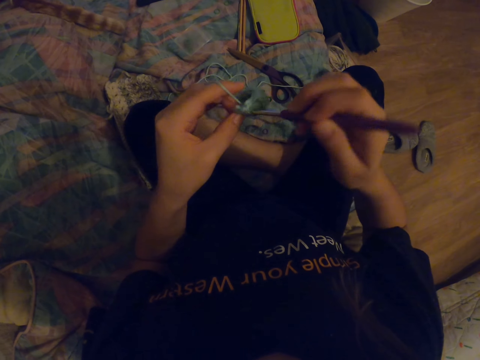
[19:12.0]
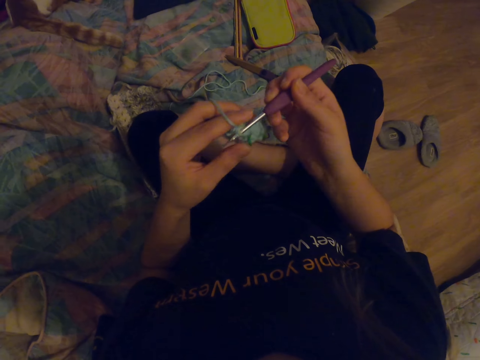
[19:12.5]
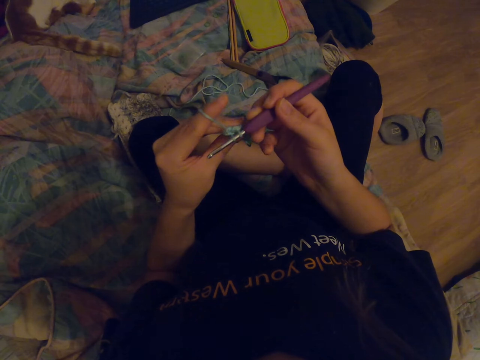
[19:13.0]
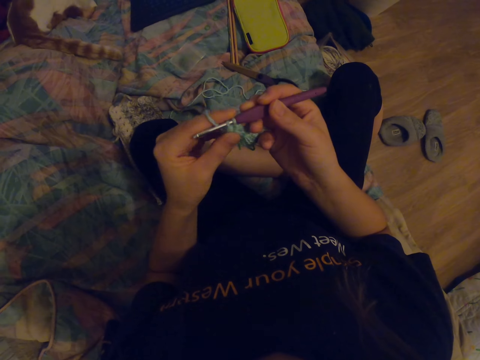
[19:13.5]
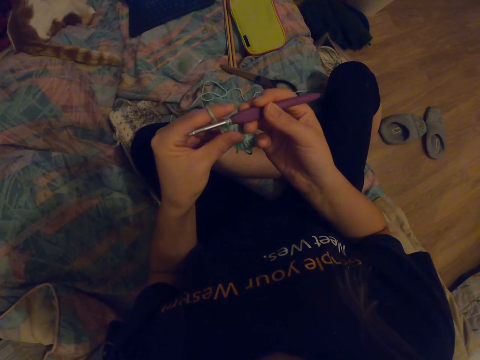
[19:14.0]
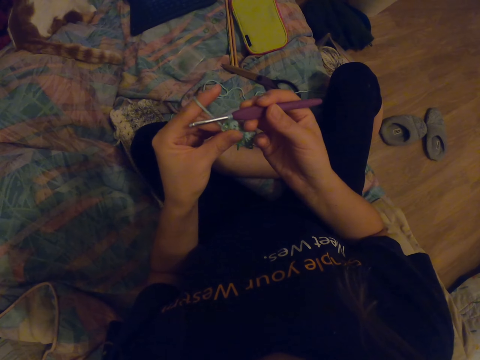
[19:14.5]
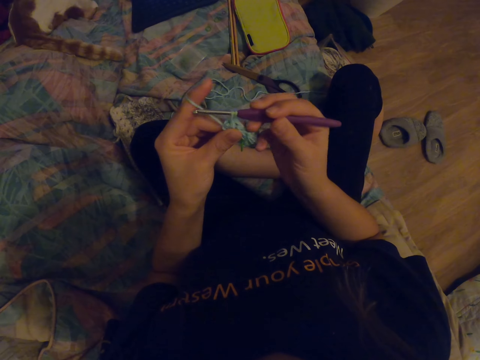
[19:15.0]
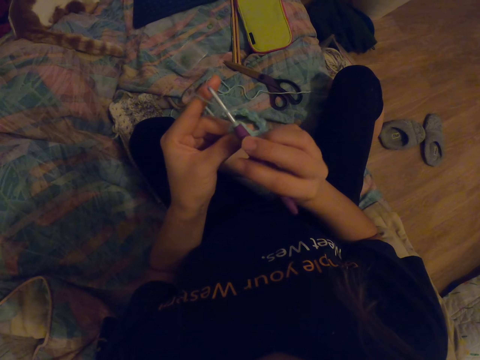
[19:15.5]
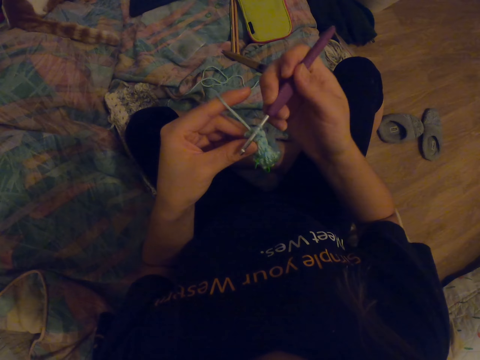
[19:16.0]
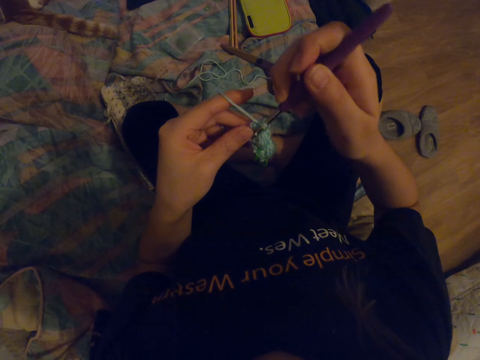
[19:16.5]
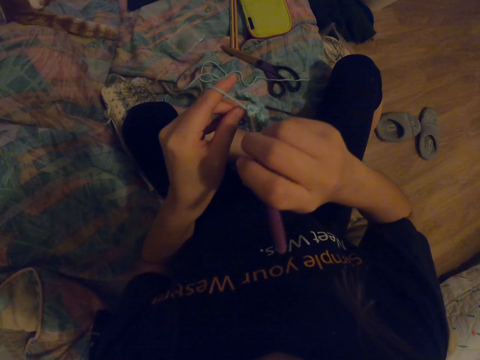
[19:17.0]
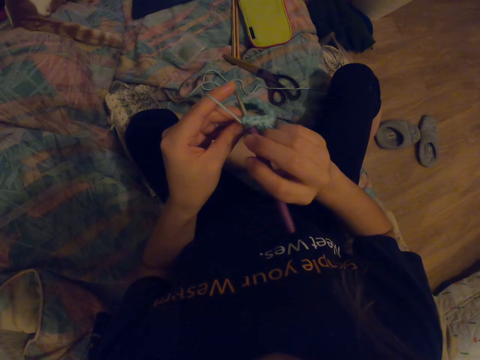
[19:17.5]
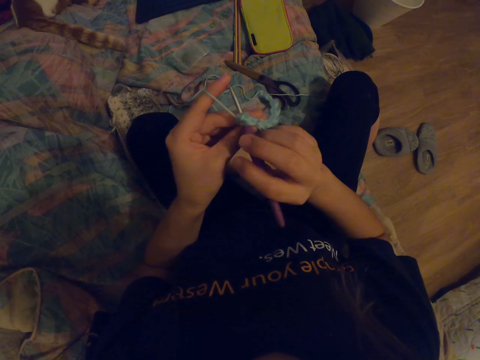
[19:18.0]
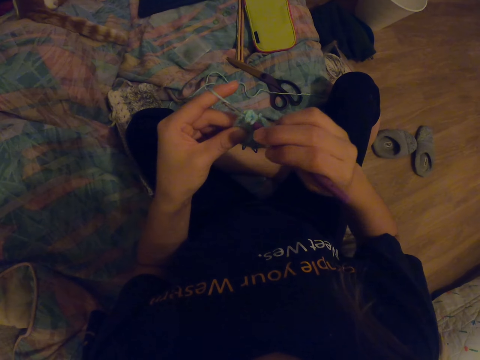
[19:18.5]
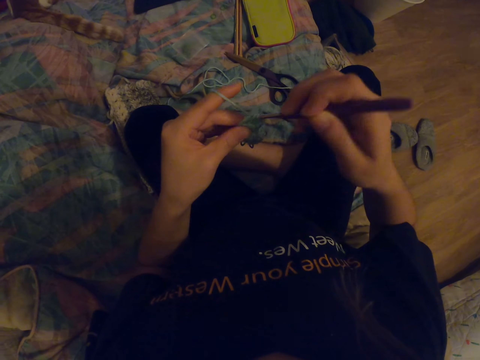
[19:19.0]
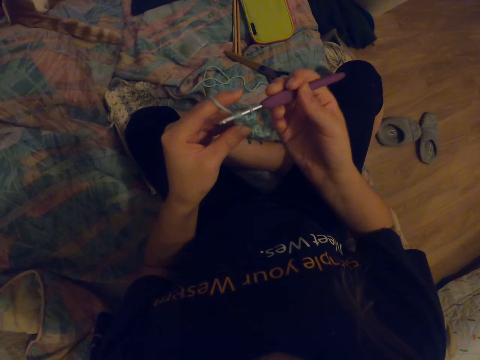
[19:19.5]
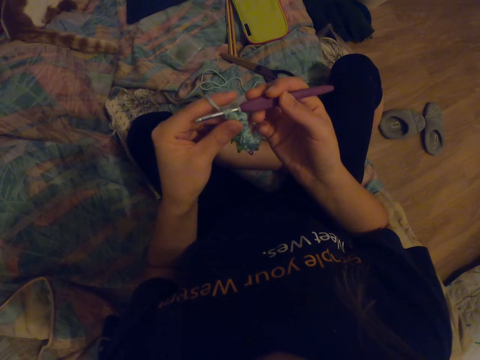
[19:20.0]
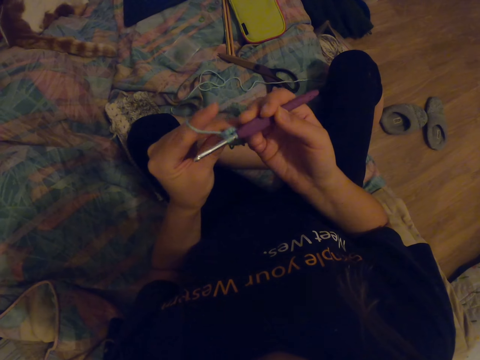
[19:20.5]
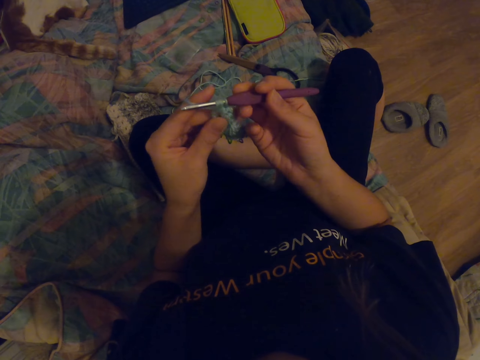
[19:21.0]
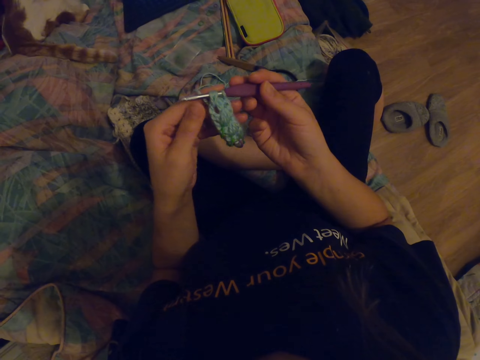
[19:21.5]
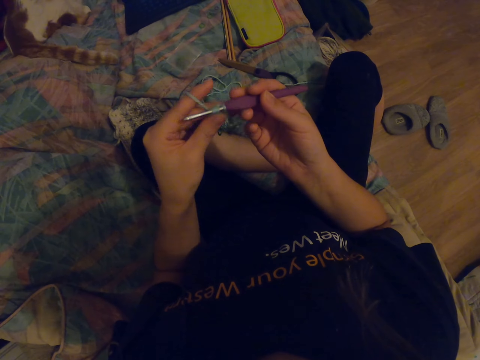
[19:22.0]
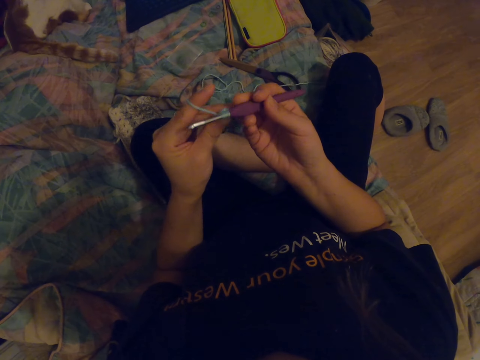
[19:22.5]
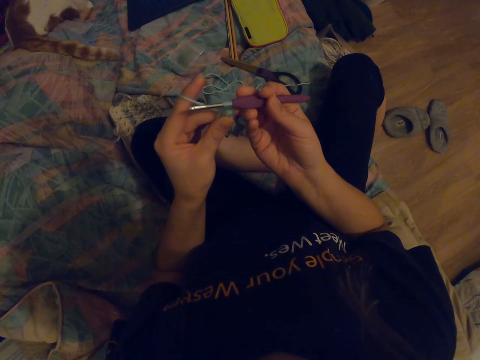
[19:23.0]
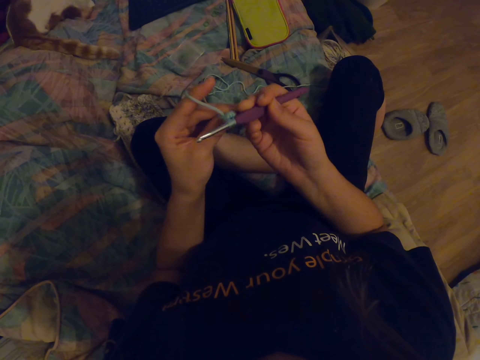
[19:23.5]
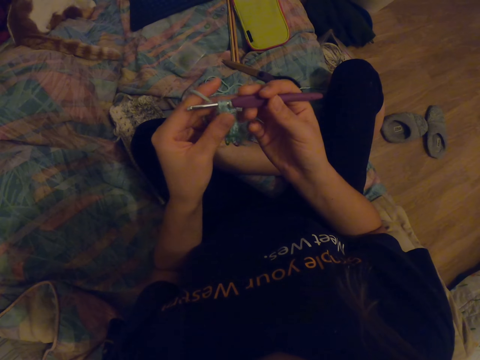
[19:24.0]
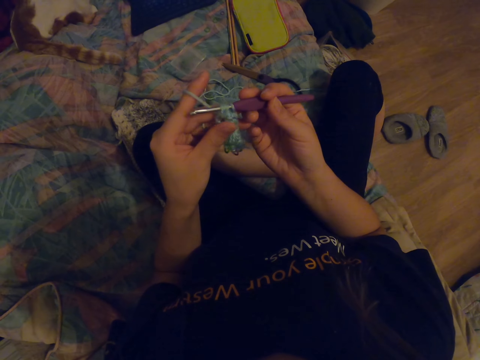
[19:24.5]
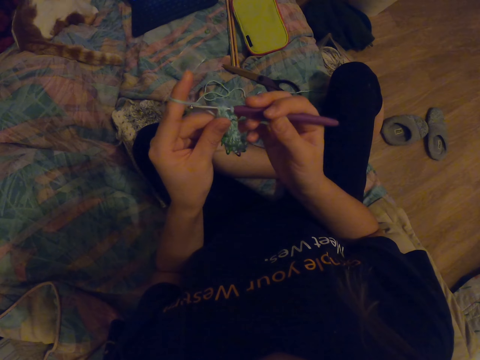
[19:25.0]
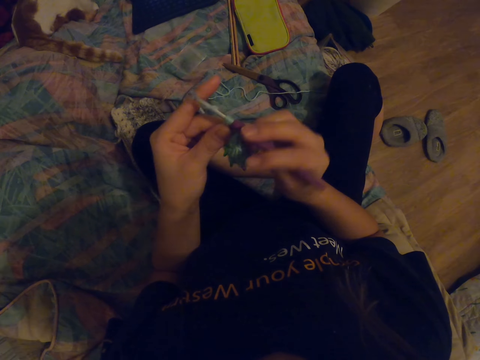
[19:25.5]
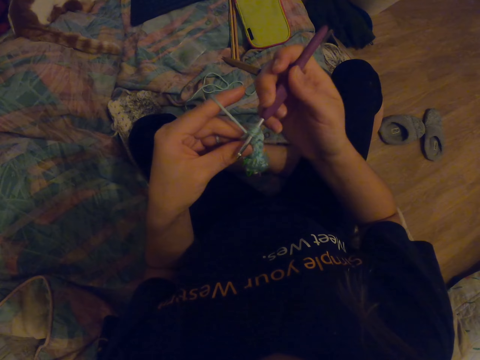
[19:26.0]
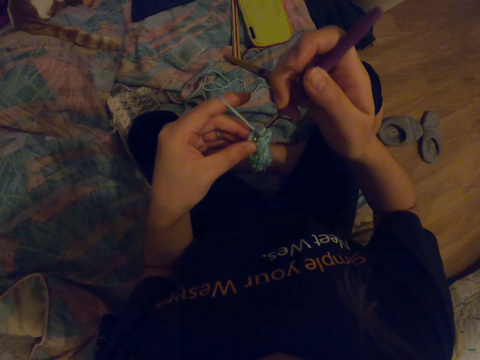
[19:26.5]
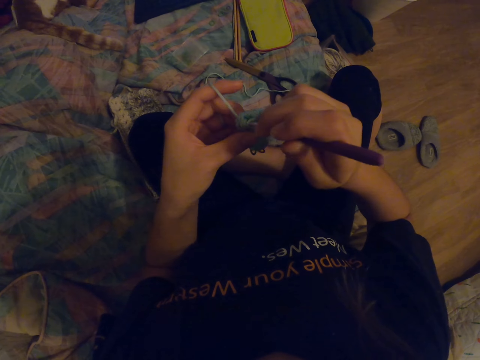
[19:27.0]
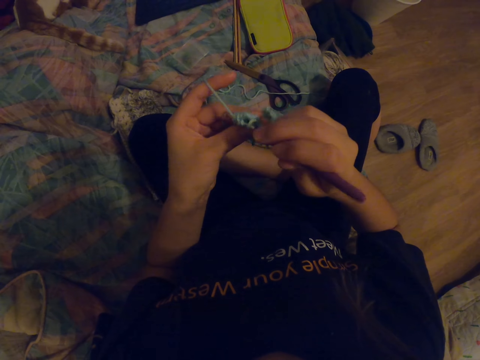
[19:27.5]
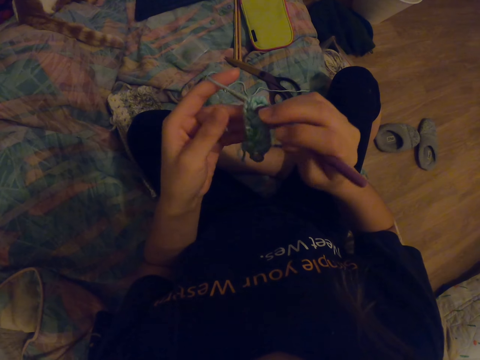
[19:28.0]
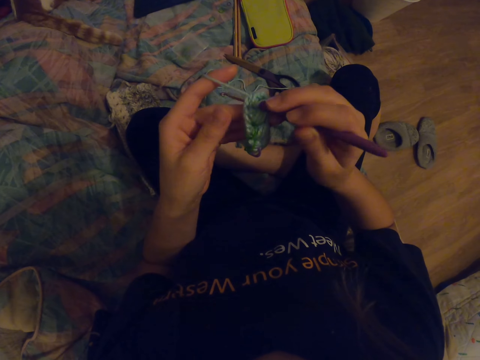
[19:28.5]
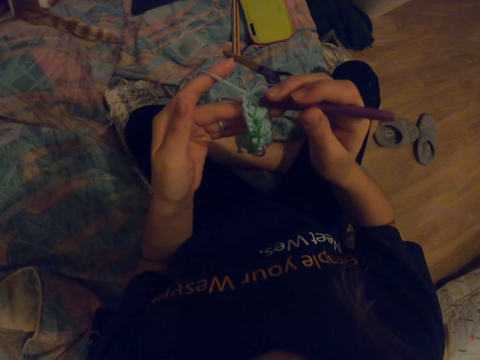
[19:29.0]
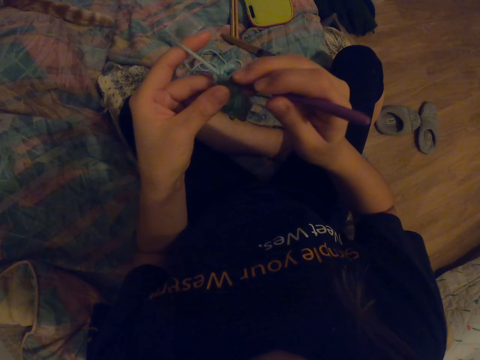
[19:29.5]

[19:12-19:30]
The camera wearer looks at the fabric. They knit the fabric with a crochet hook.

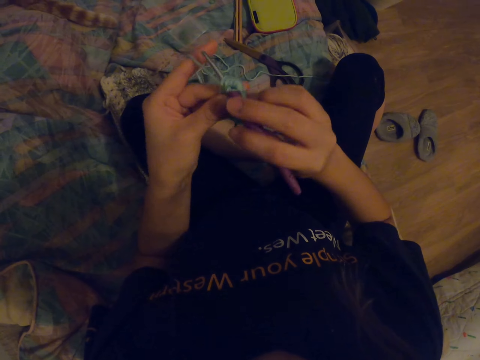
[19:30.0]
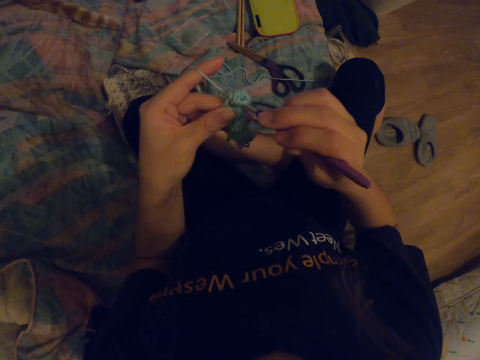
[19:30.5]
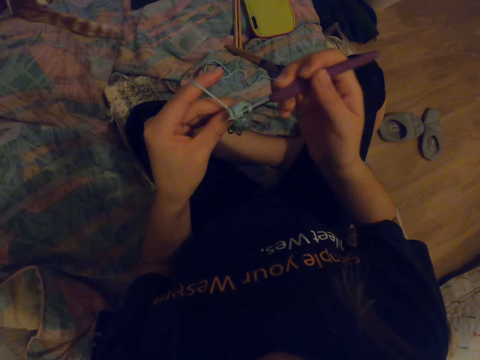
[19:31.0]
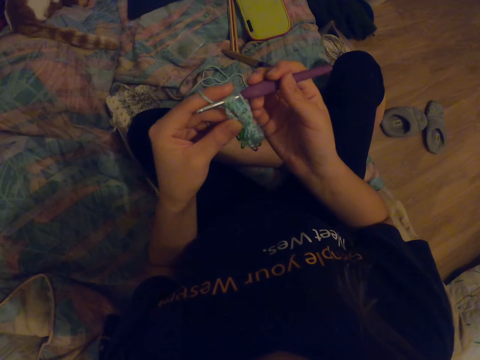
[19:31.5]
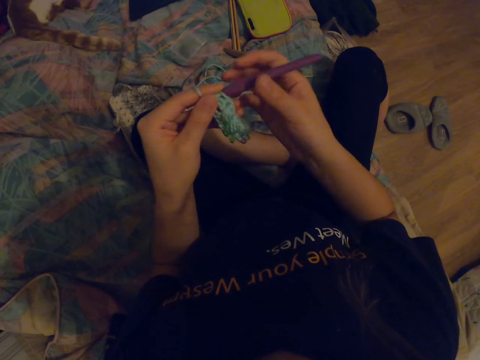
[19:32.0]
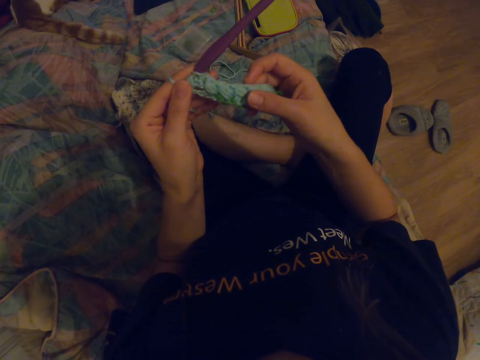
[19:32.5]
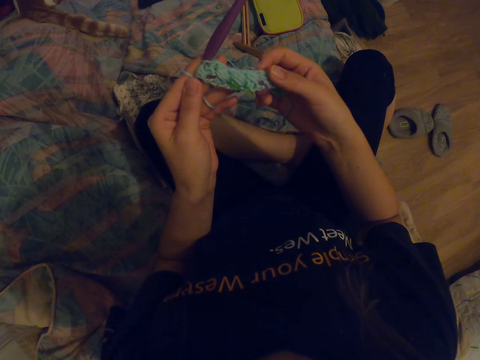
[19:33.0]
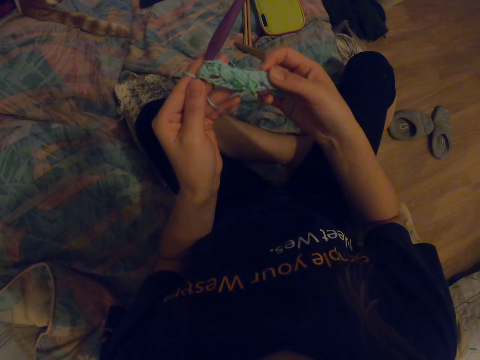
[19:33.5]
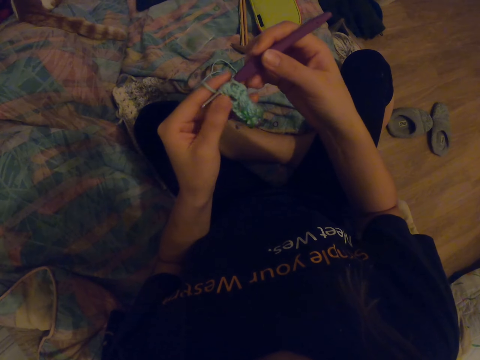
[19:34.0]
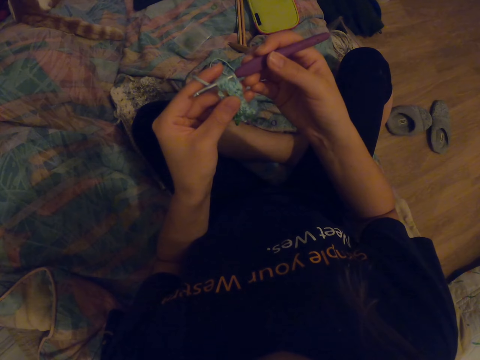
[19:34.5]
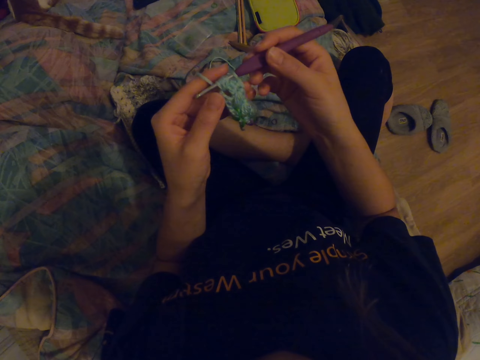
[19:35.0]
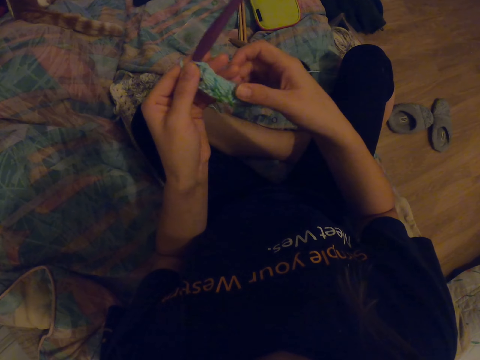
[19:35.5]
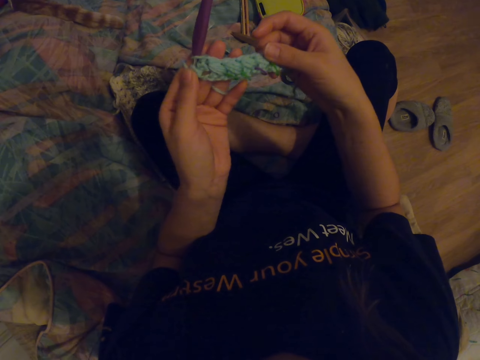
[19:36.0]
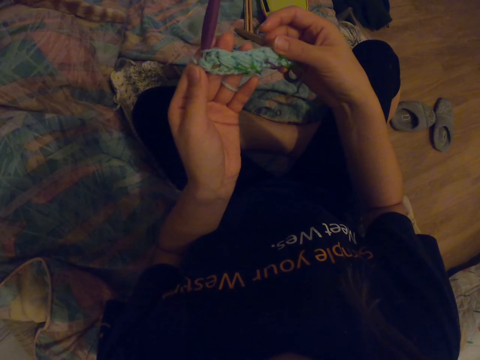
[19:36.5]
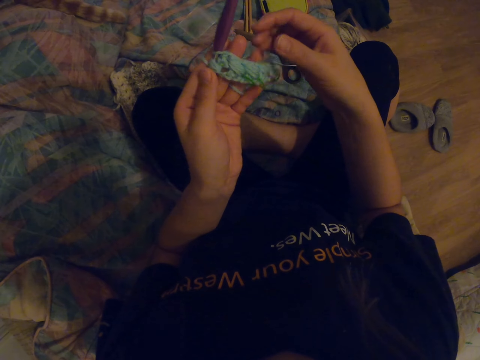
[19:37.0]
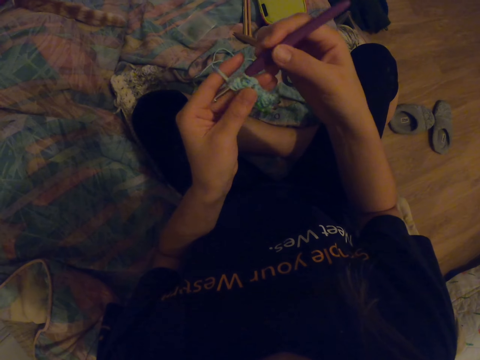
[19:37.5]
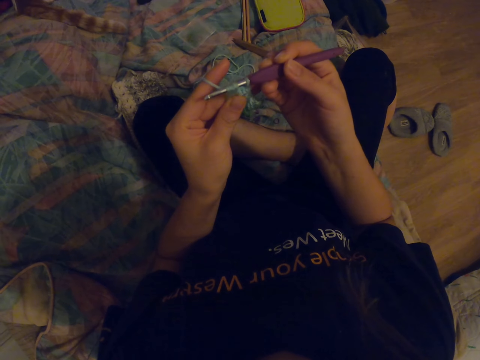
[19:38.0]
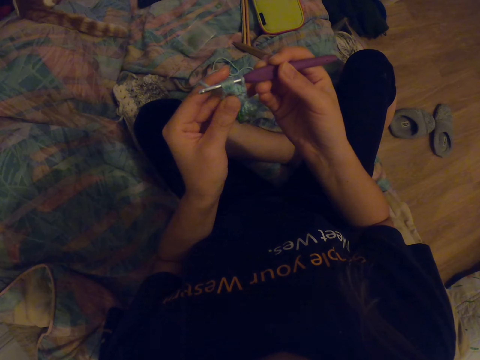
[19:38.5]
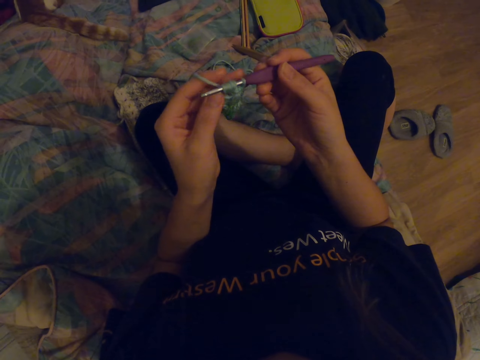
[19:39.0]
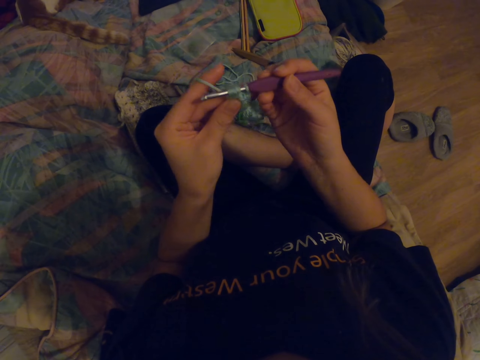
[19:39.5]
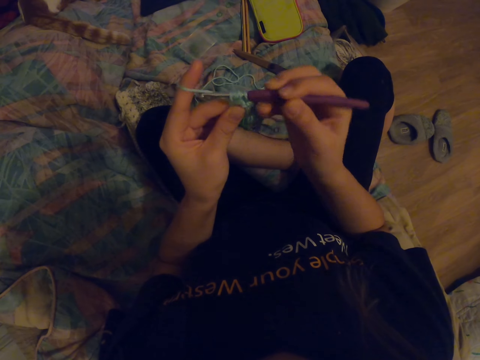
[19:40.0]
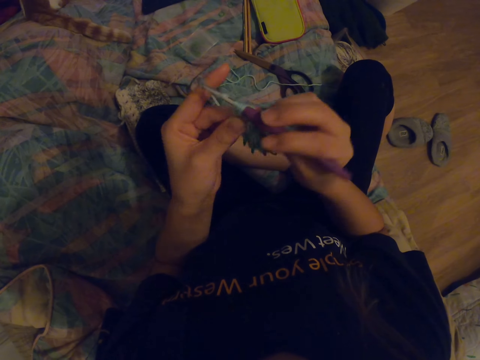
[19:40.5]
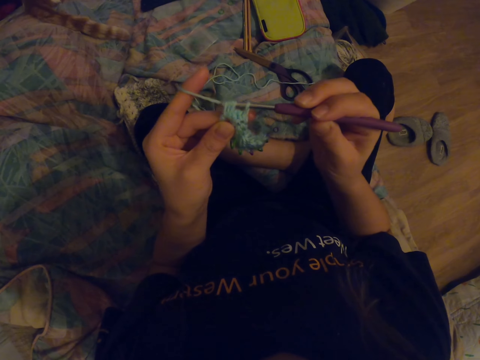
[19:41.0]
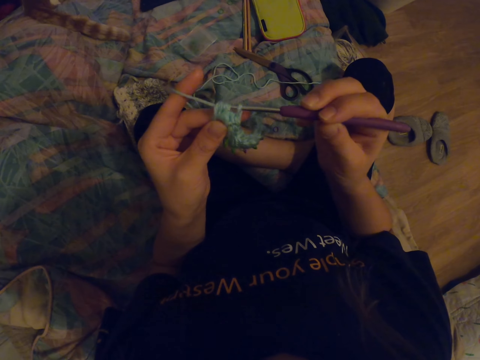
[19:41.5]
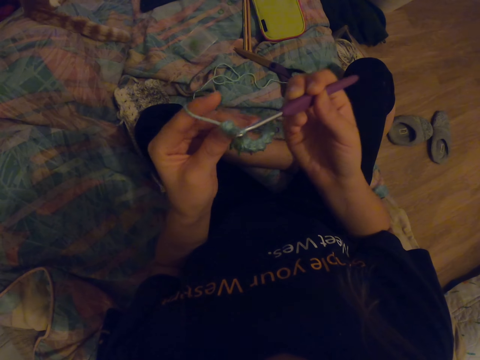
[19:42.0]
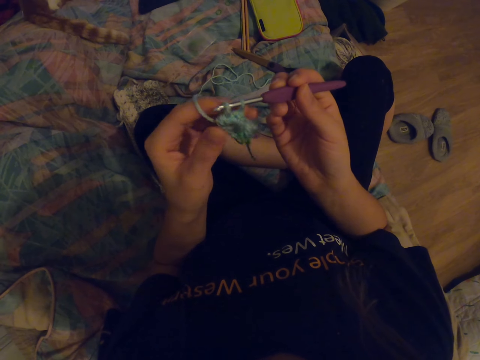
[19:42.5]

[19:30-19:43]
The camera wearer straightens the fabric. They look at the fabric. They knit the fabric with a crochet hook.
